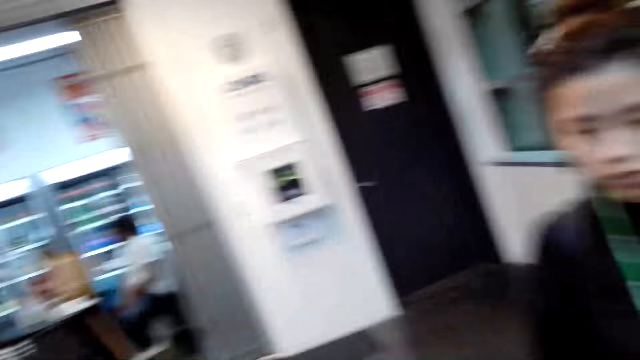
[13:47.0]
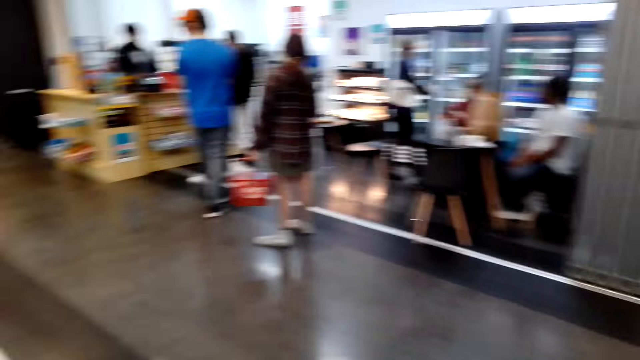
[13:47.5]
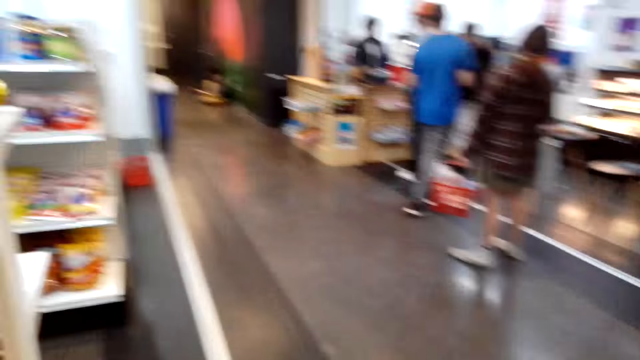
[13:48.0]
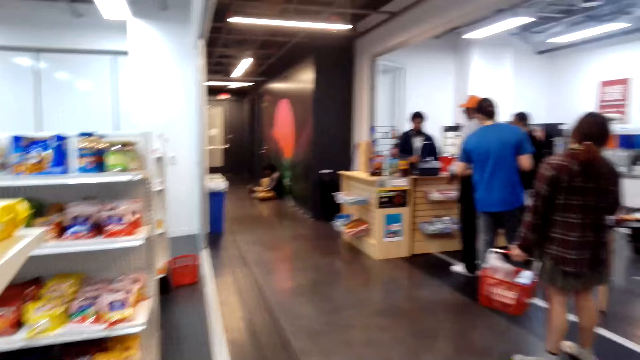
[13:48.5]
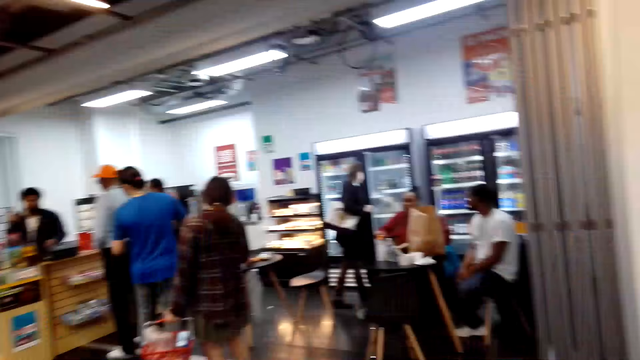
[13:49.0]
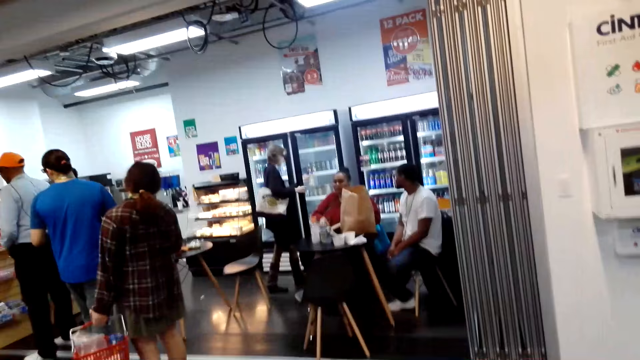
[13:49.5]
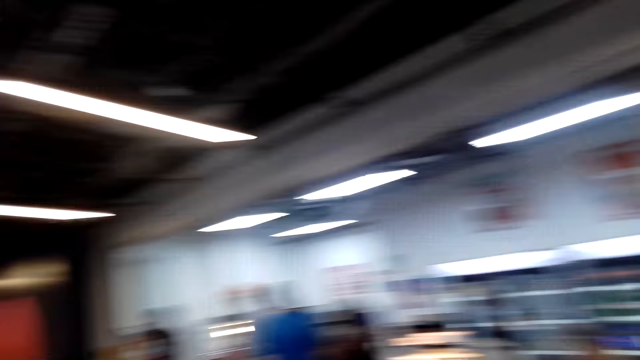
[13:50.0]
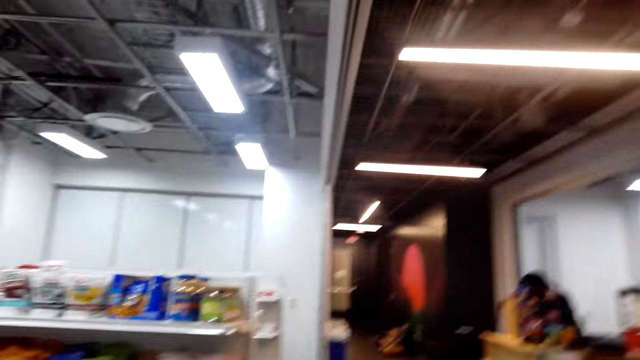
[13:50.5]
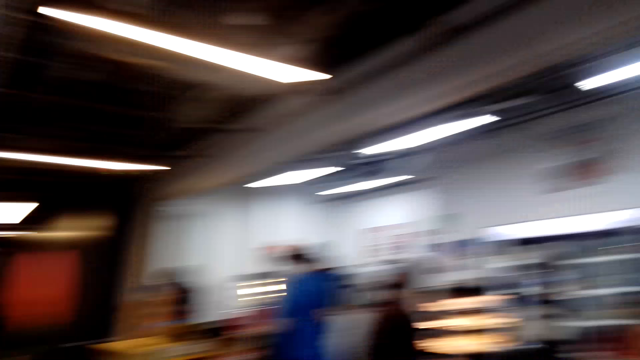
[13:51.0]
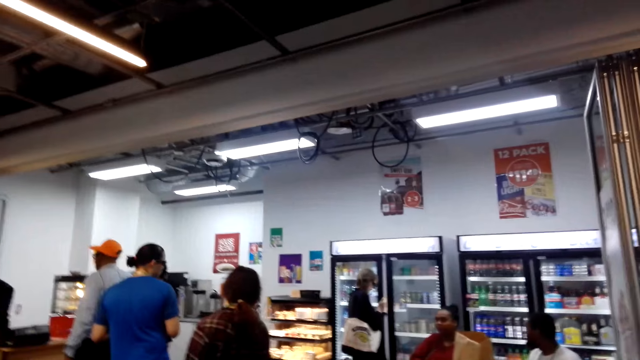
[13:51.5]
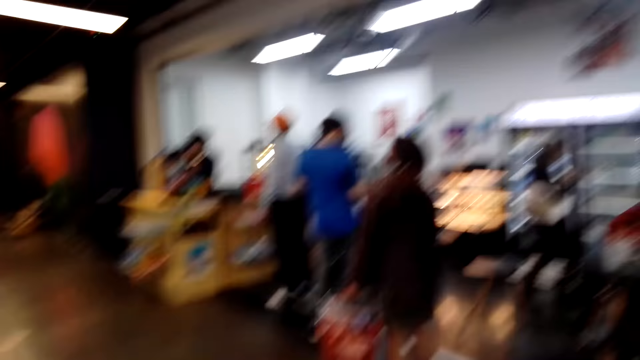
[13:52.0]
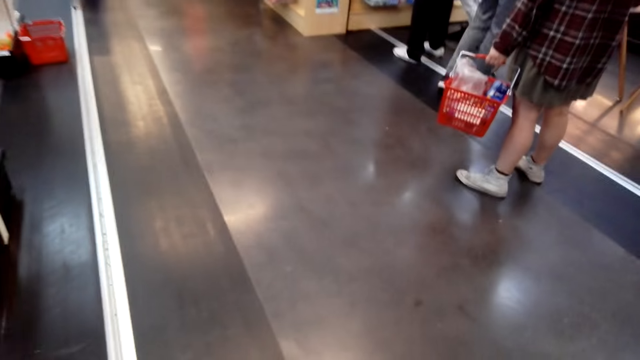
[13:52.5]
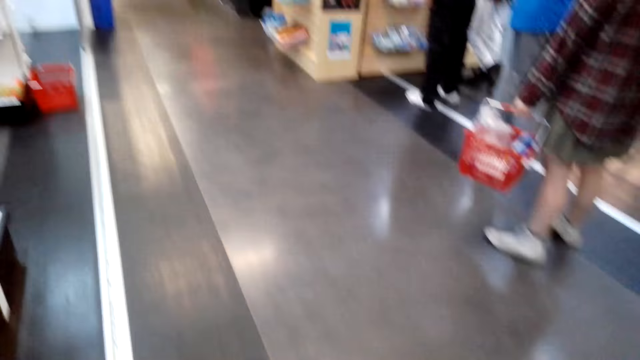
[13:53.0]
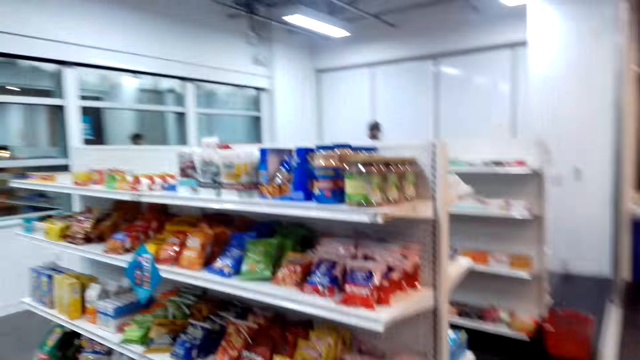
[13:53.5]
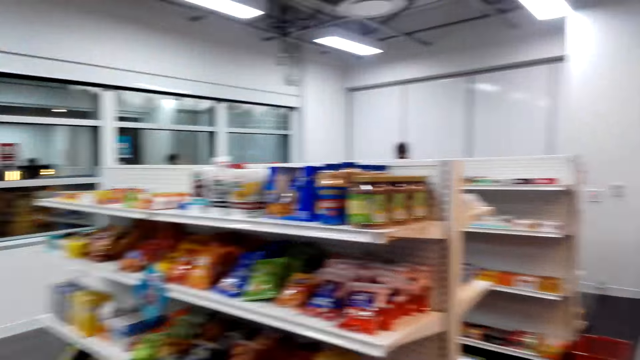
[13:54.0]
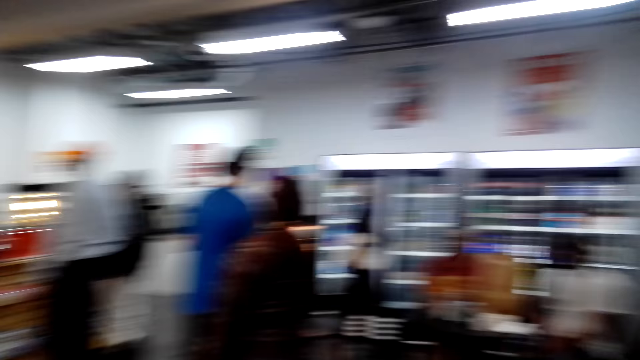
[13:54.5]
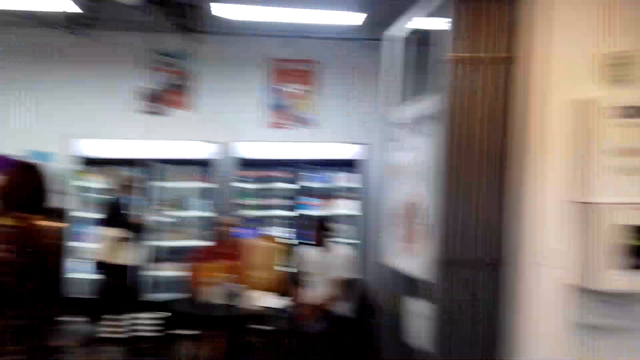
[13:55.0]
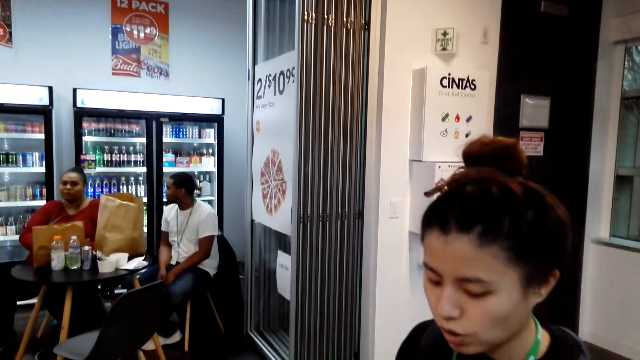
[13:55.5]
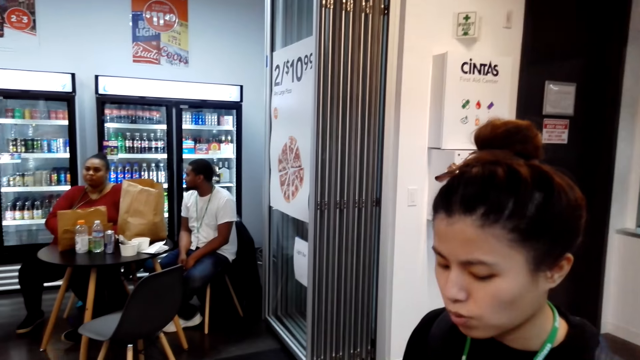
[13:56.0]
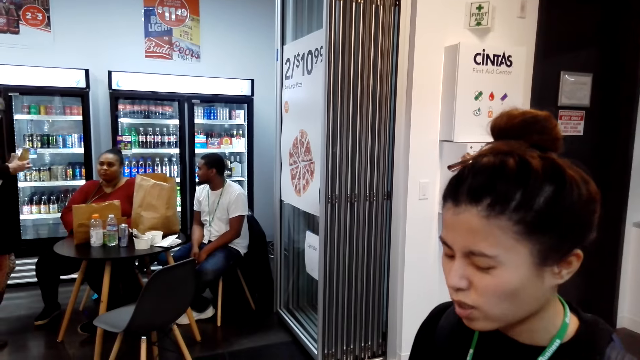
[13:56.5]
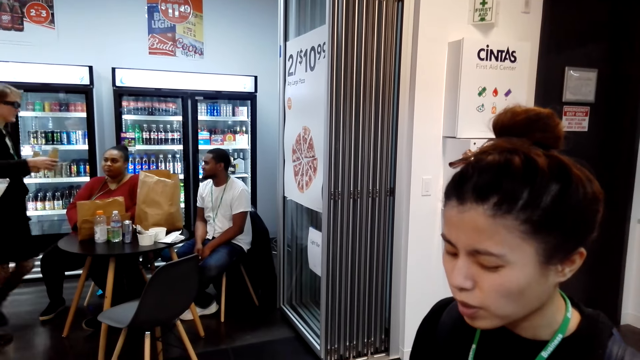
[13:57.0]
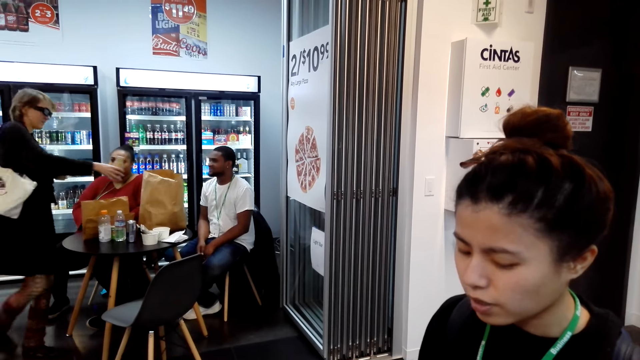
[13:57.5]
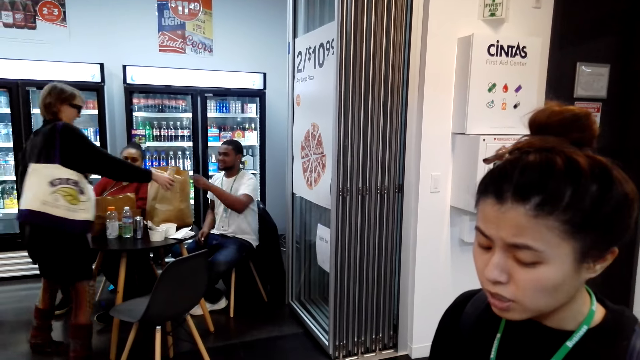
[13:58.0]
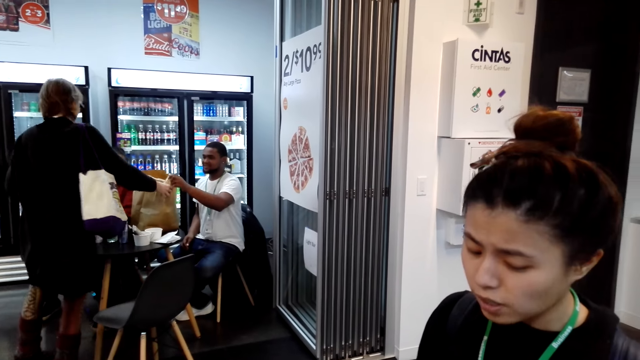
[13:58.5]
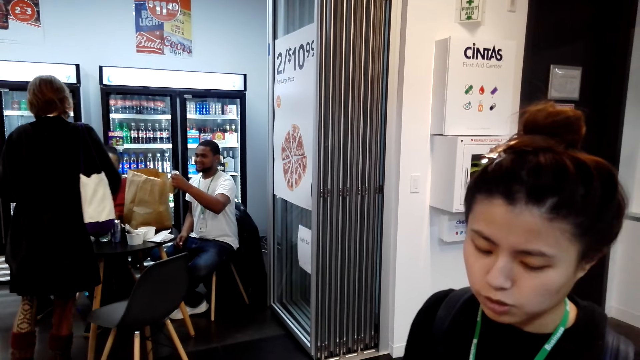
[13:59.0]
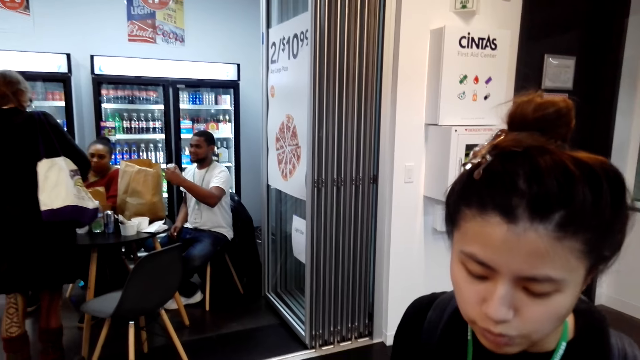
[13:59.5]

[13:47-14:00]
A woman talks. The camera wearer looks around the convenience store. The woman talks.

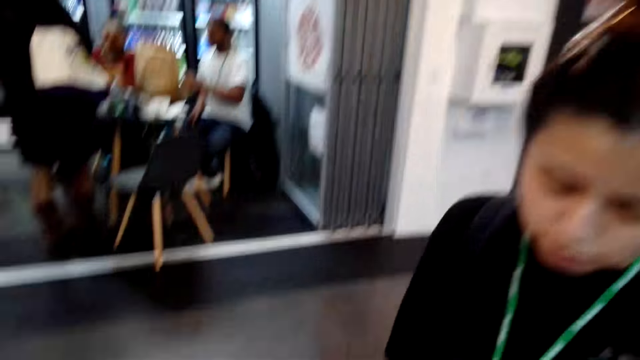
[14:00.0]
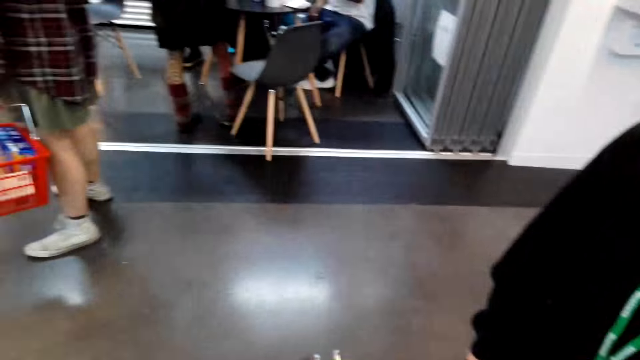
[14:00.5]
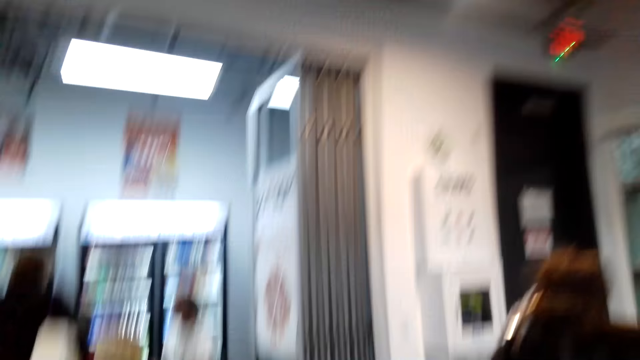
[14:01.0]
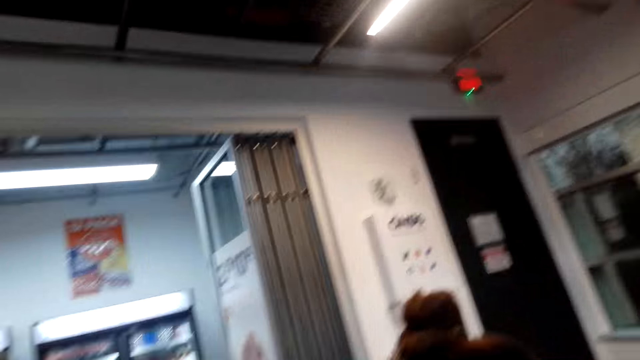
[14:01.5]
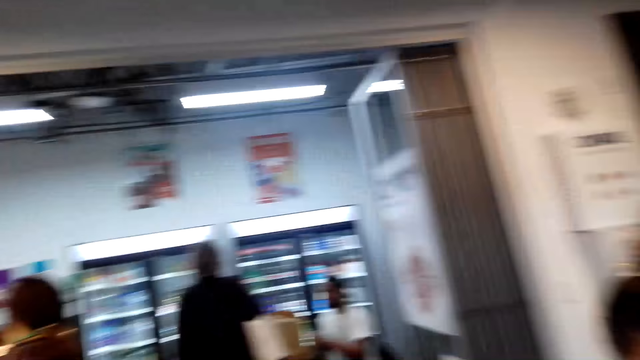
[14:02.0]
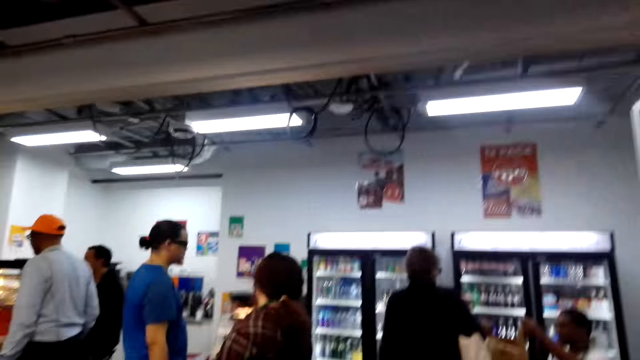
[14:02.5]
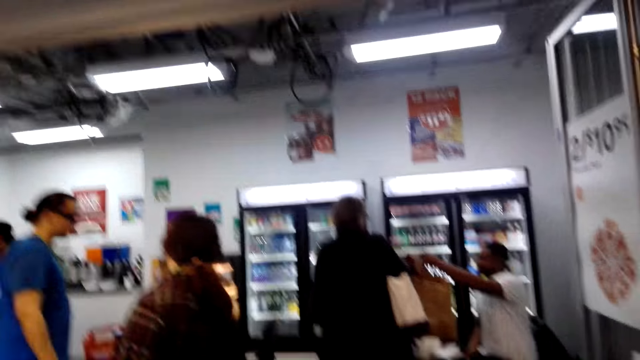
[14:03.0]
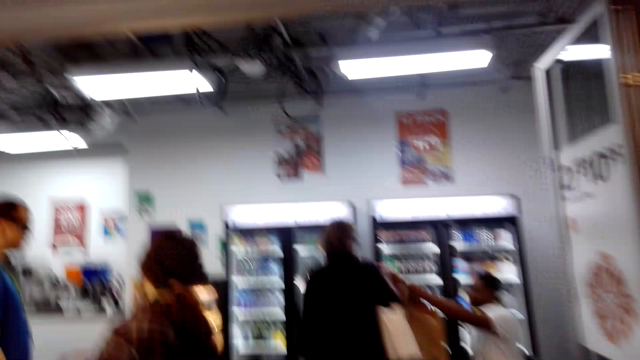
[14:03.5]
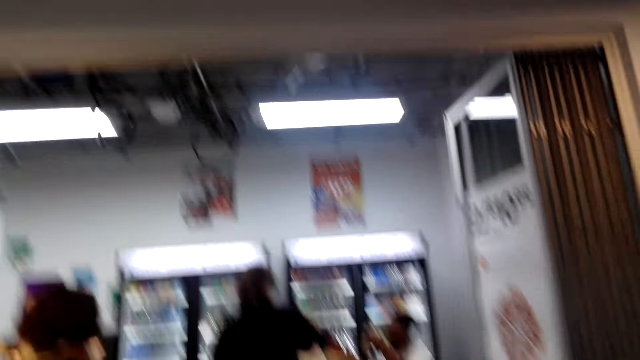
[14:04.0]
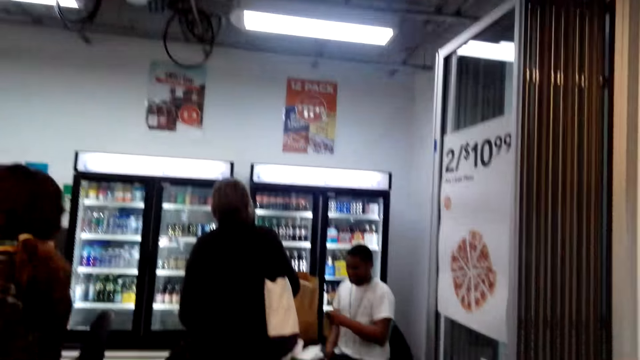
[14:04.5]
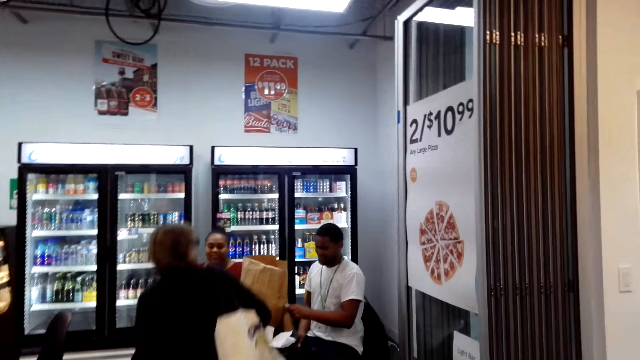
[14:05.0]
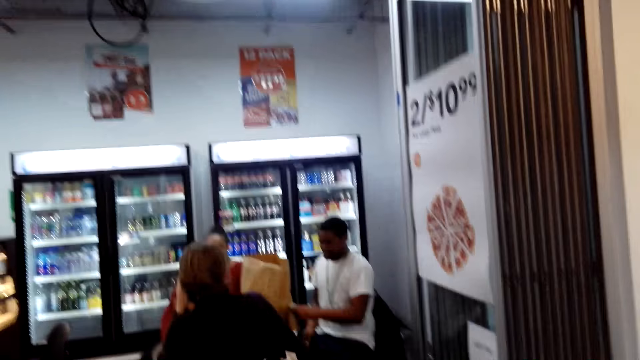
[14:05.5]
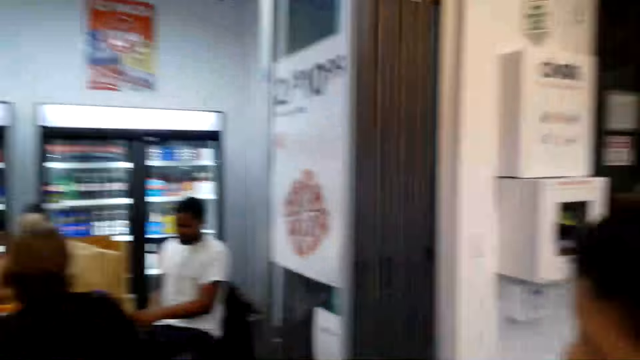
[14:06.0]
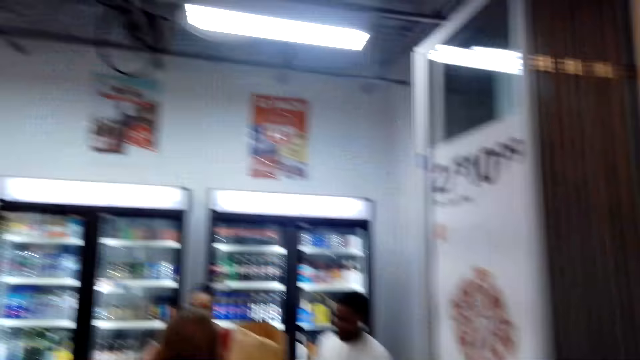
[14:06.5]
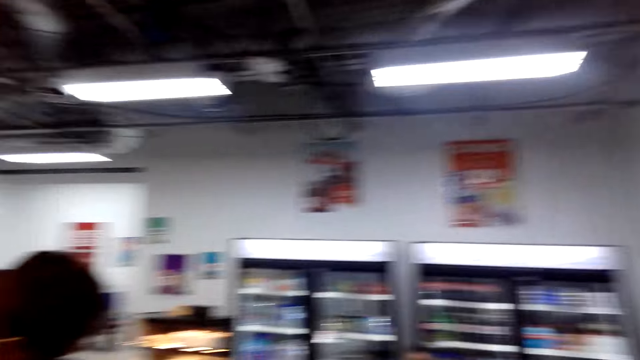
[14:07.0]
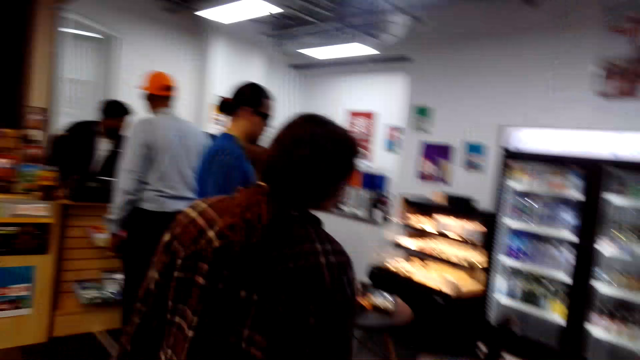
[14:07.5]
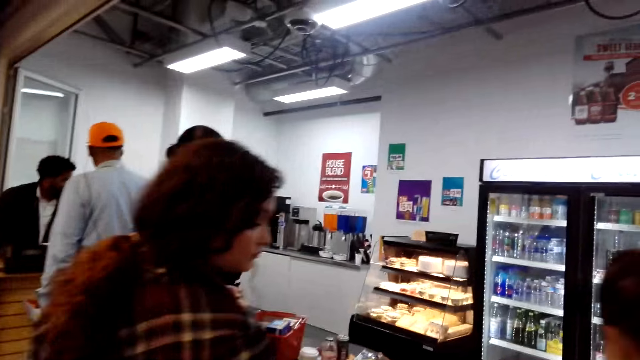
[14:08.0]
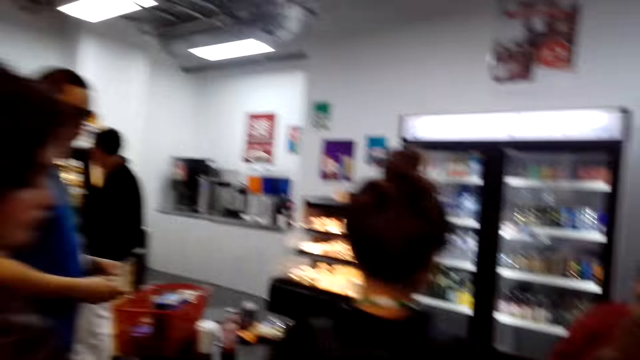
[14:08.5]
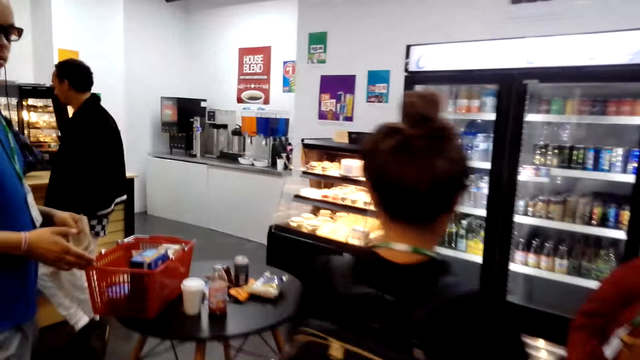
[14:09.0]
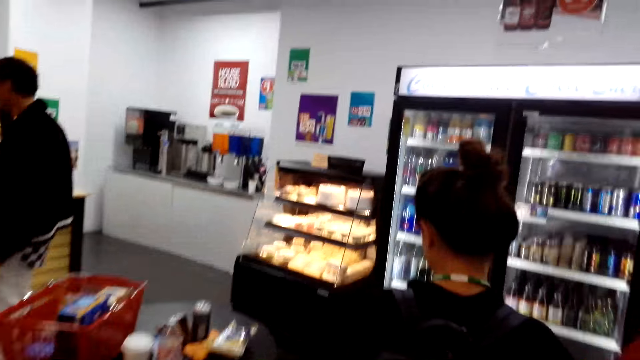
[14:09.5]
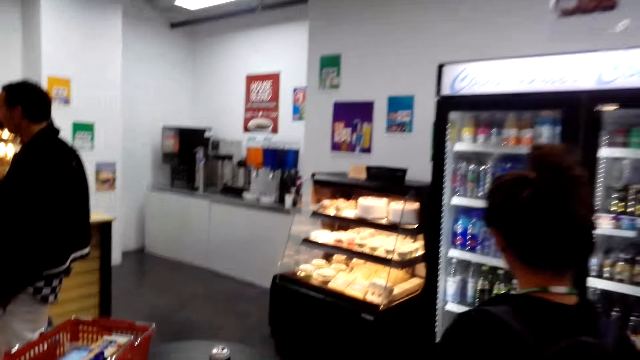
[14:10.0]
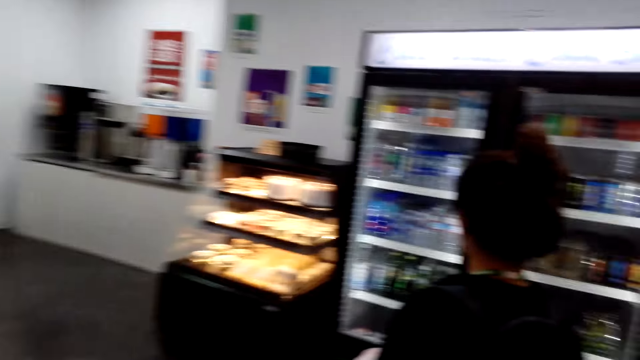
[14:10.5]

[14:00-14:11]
The camera wearer walks towards the fridge. A lady walks towards the glass door fridge.
